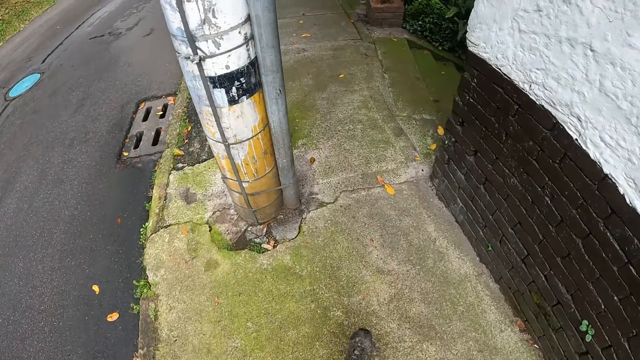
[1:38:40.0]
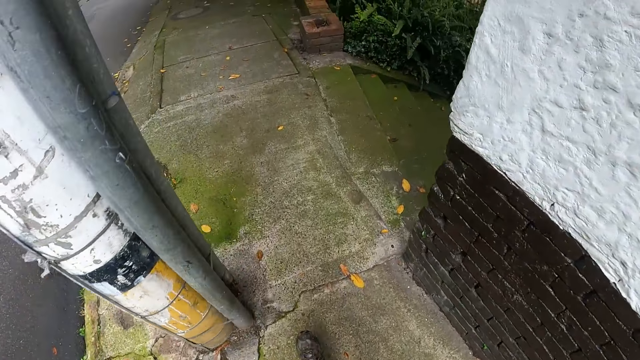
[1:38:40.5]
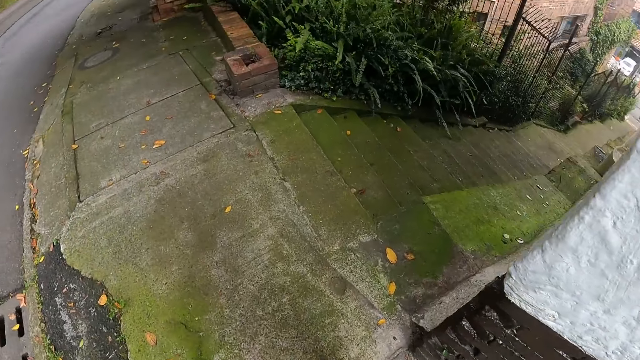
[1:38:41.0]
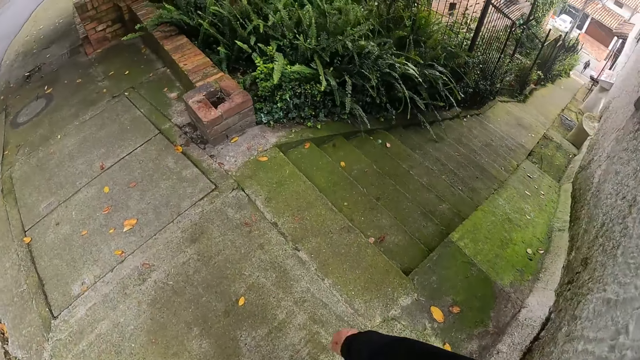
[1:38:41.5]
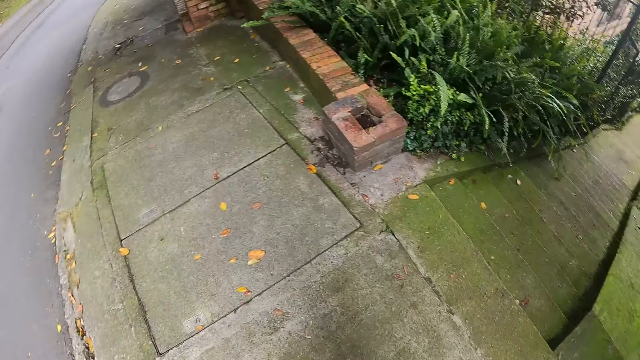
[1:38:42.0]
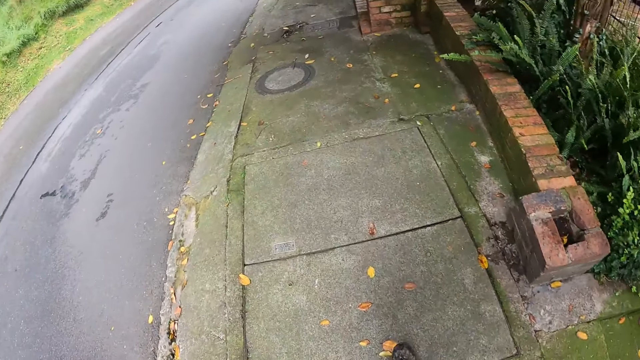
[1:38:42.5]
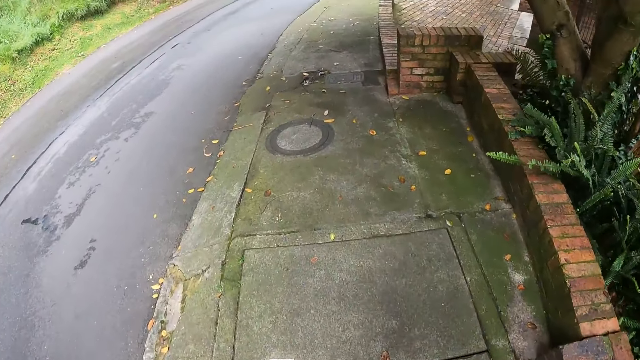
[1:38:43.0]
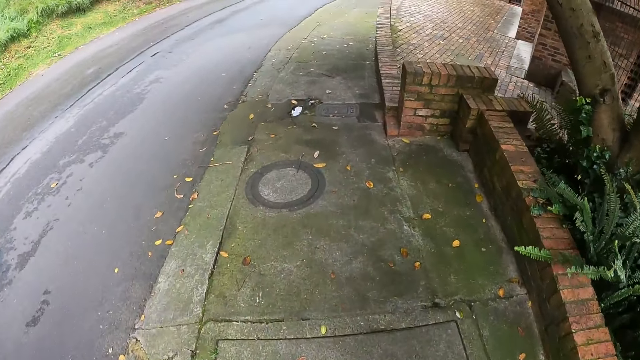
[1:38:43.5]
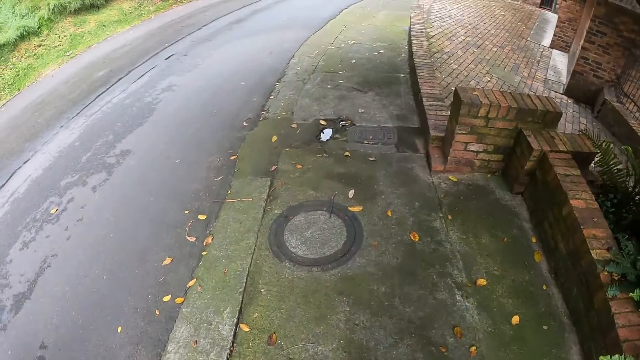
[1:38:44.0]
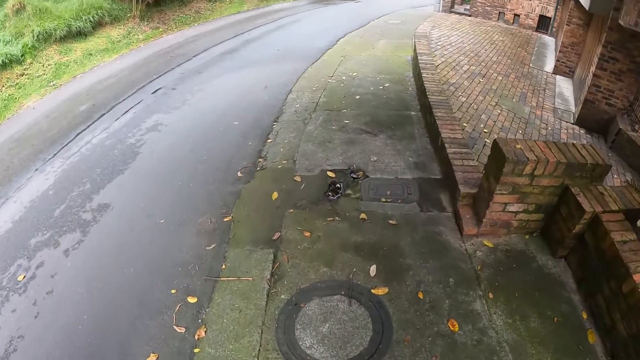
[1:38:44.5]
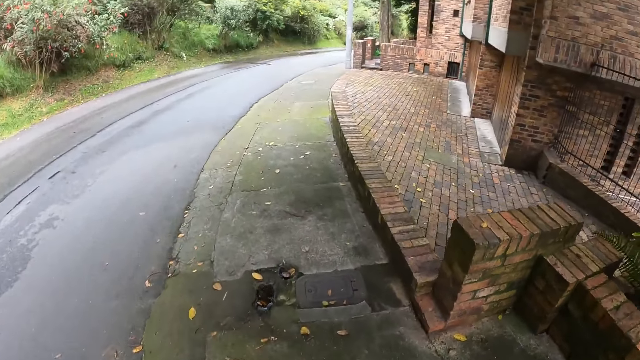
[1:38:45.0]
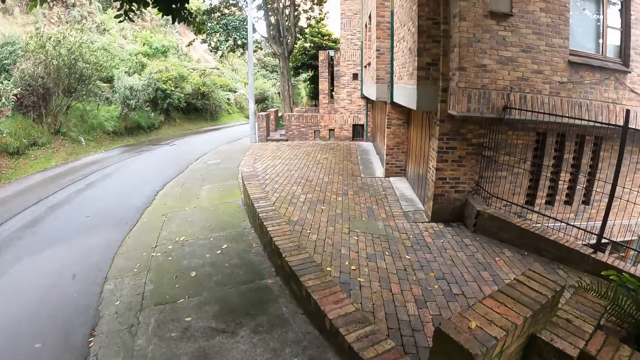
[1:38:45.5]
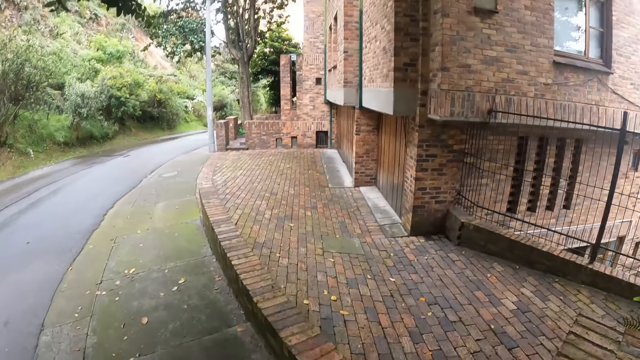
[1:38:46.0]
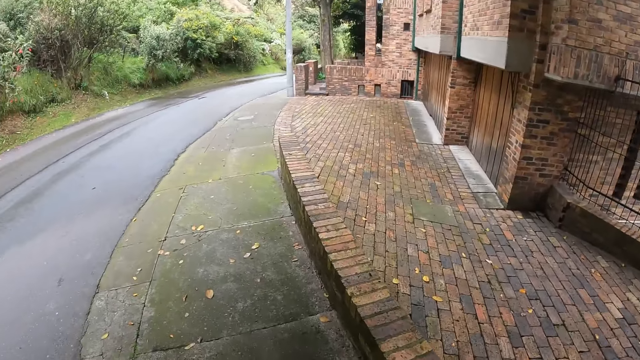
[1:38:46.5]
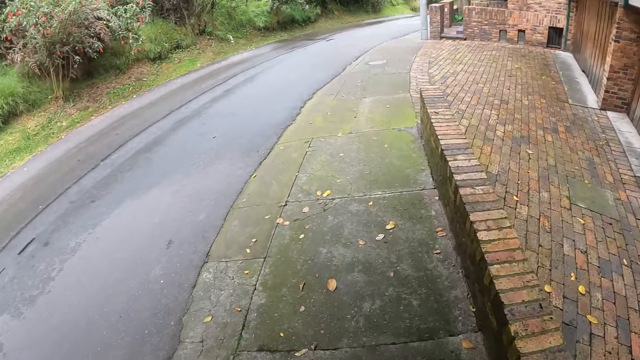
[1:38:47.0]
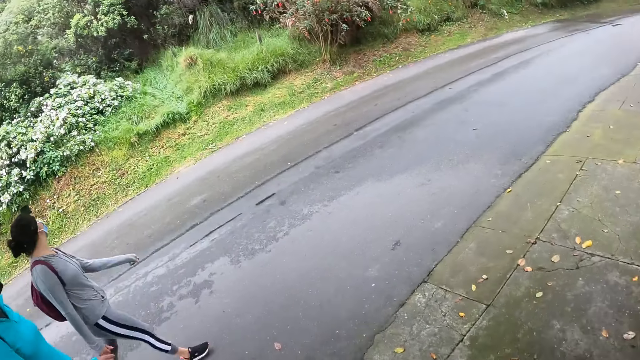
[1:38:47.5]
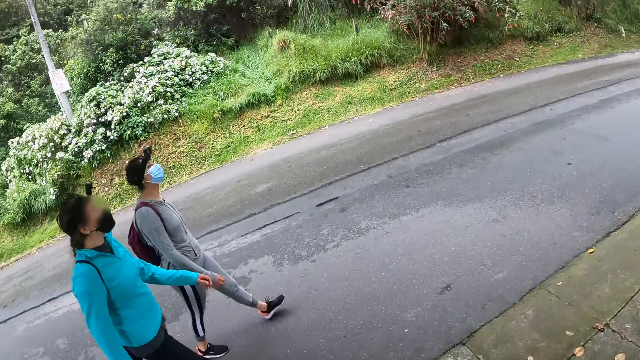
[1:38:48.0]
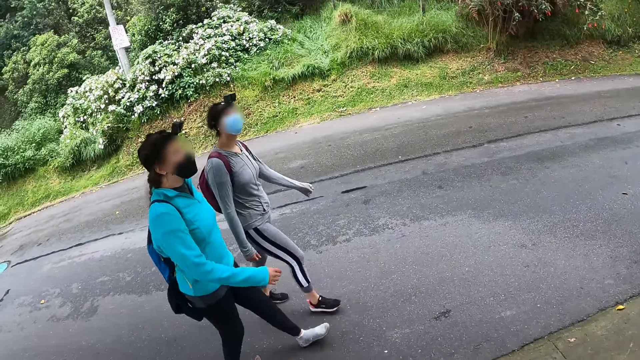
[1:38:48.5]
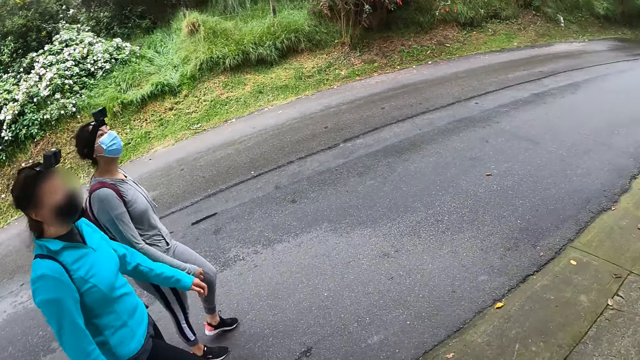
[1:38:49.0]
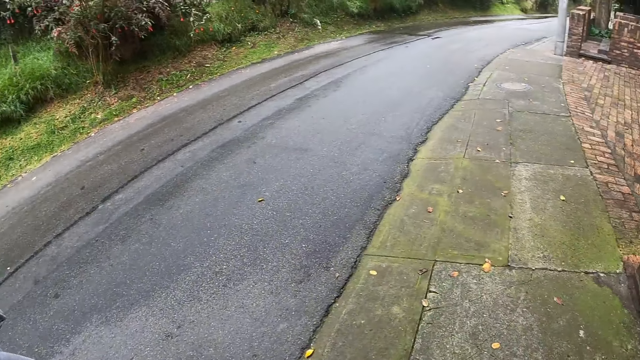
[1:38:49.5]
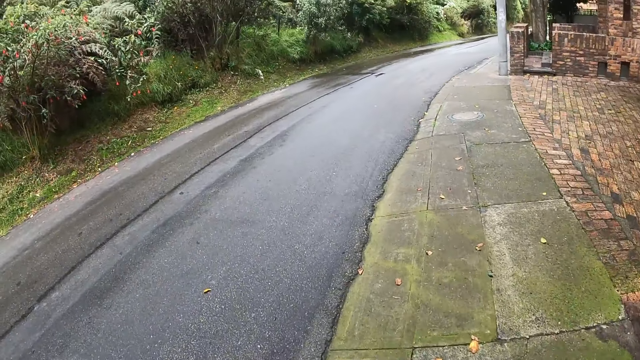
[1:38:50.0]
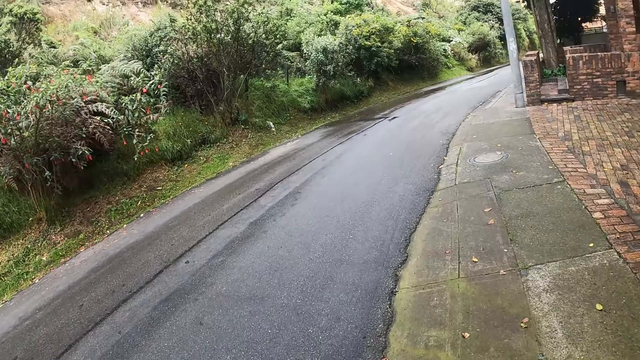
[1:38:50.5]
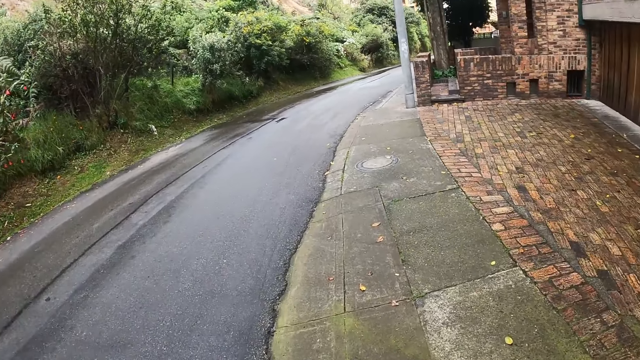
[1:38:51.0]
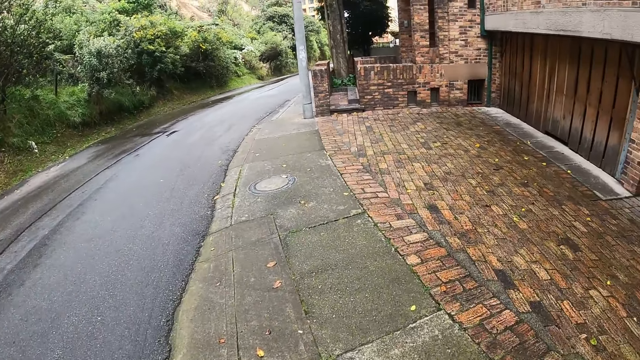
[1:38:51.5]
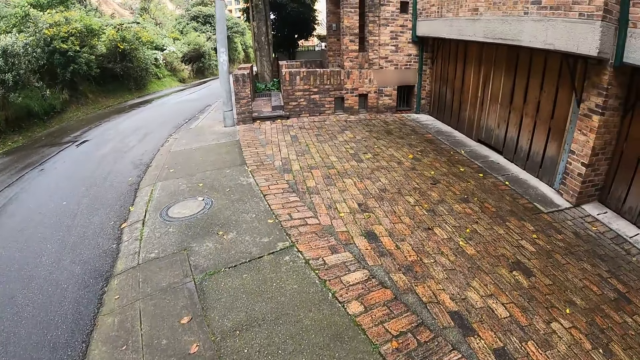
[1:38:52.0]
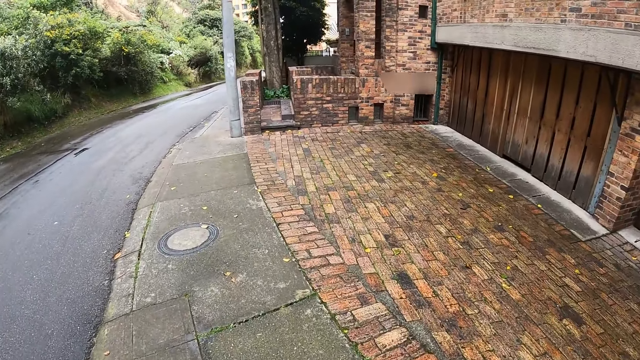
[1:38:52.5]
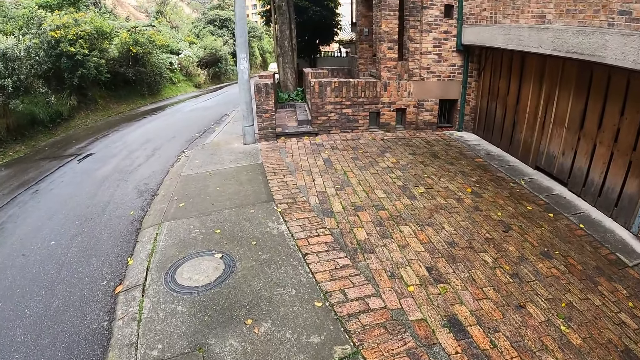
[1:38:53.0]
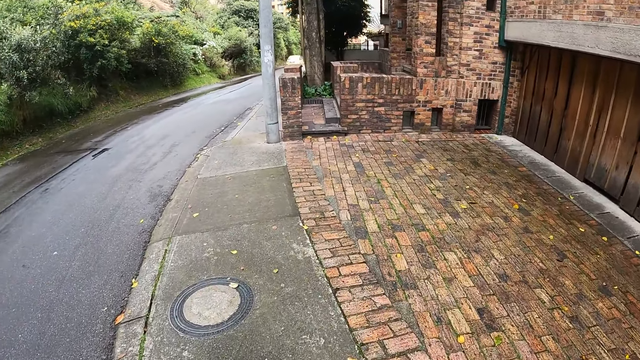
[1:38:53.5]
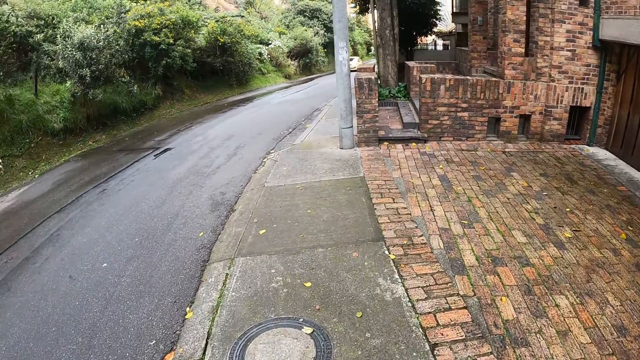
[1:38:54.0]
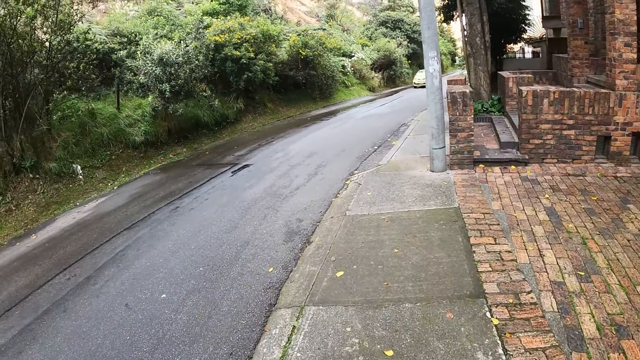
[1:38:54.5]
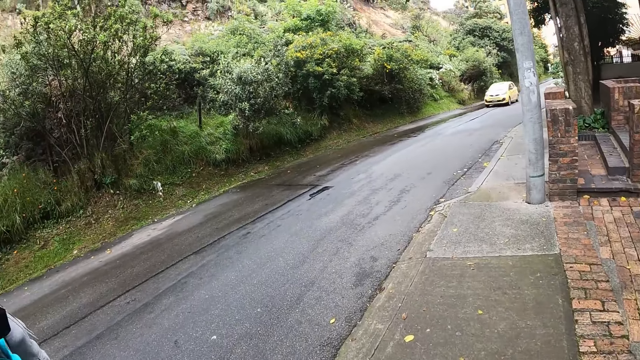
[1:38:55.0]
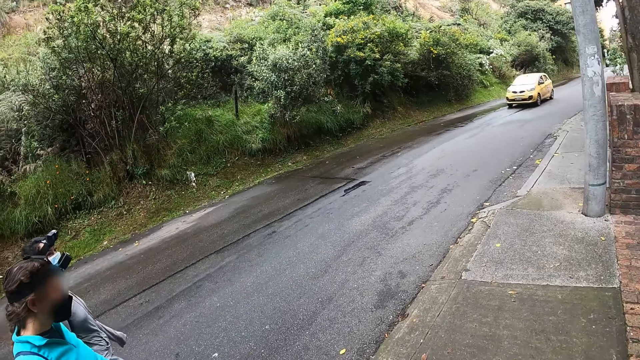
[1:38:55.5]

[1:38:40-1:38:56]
The camera wearer looks around a building. They look around the road. They walk on a sidewalk.

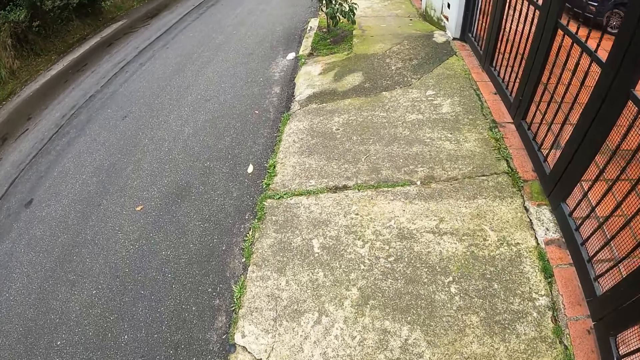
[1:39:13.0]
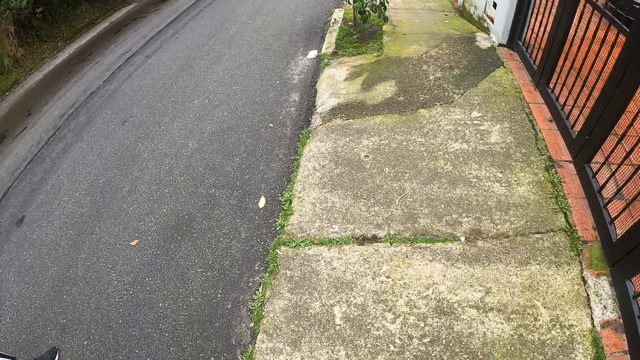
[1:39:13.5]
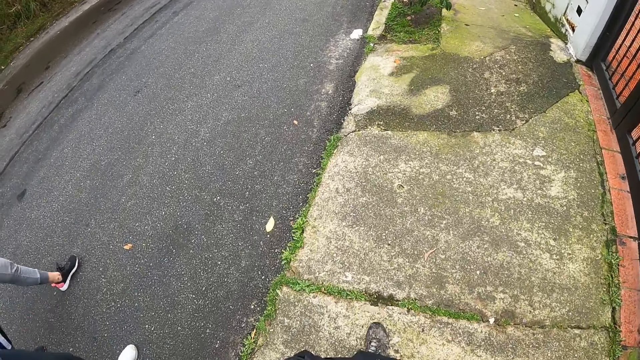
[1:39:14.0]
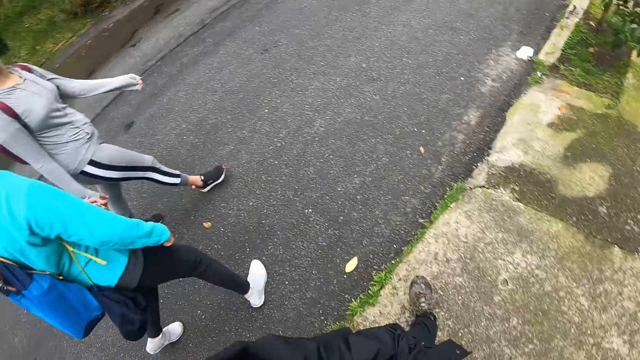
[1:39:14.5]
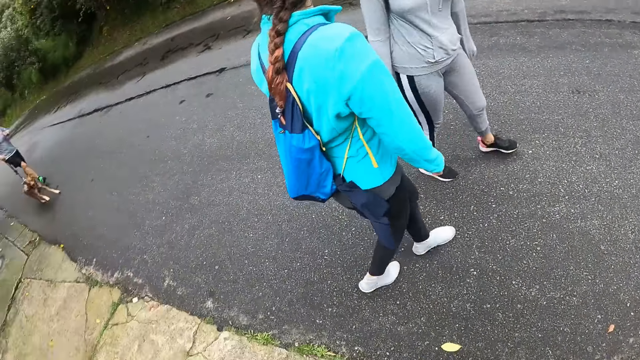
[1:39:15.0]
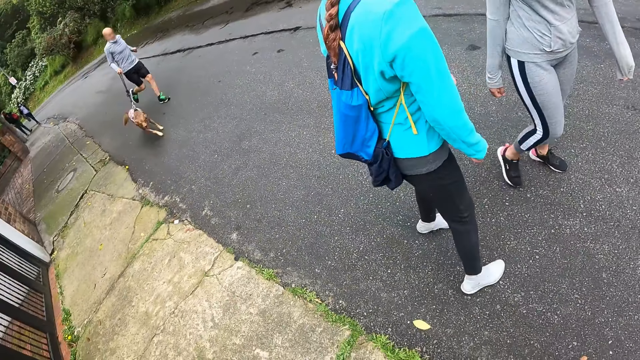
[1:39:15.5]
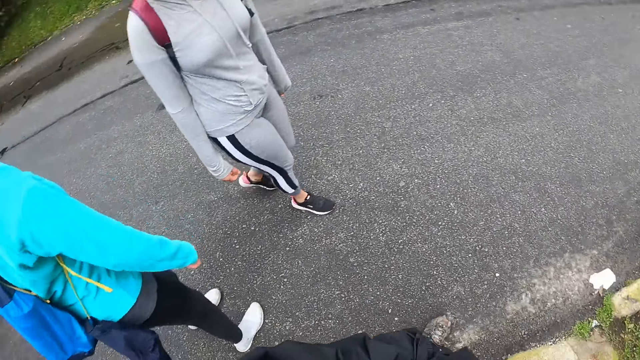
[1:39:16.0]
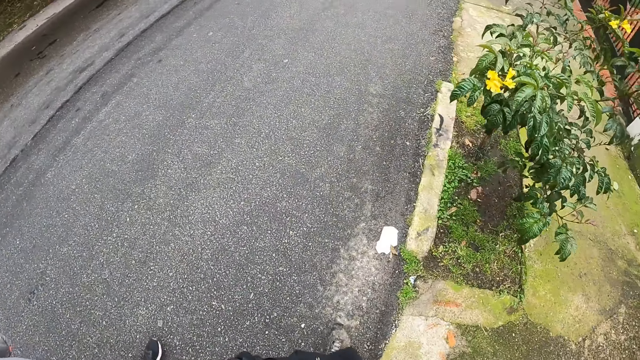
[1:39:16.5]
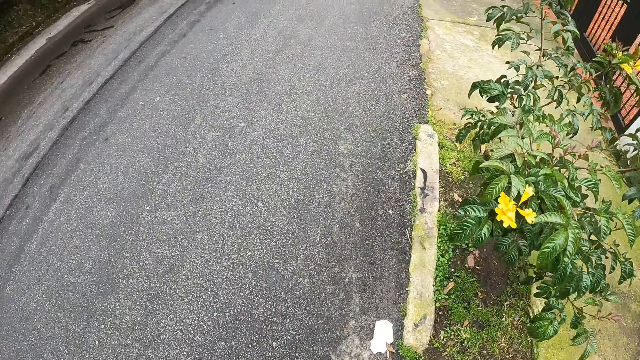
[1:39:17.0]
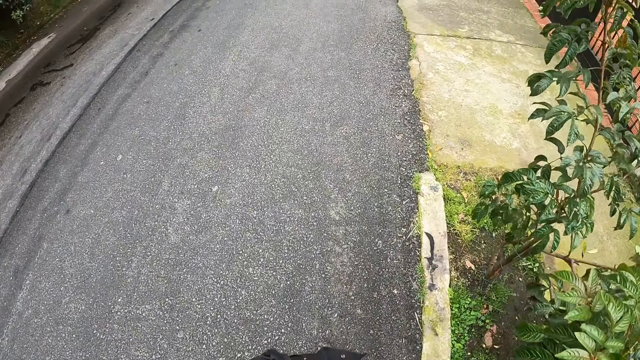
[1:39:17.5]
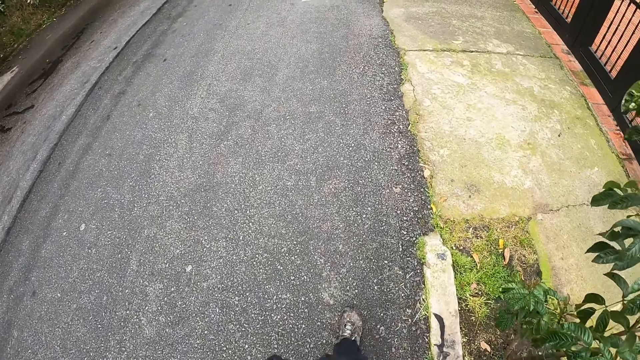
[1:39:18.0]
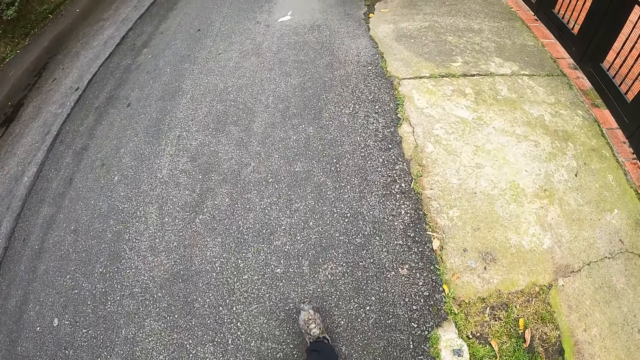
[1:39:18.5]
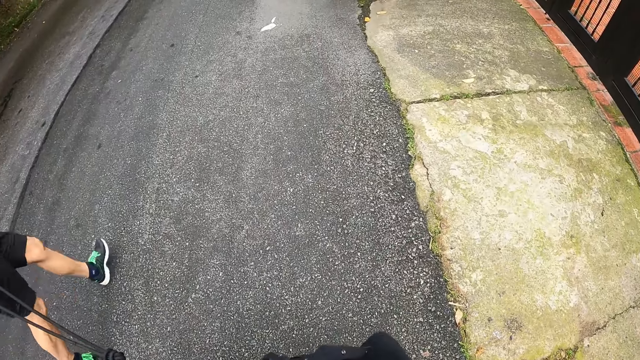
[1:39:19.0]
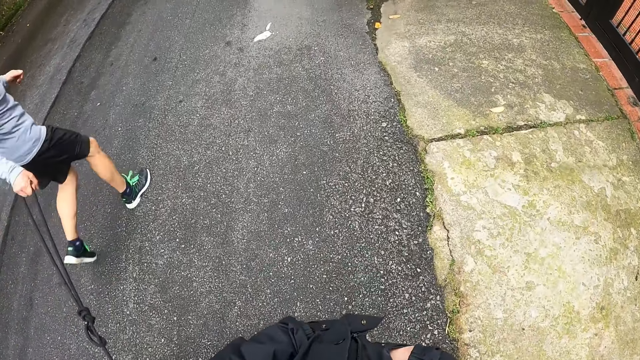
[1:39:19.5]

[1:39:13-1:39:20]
The camera wearer looks around the road. A man jogs with a dog. A woman and another woman look back.
